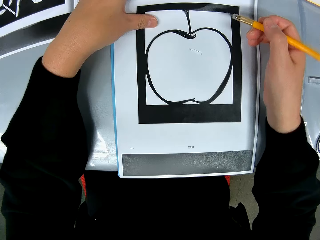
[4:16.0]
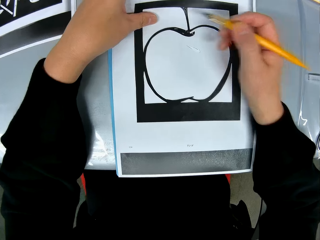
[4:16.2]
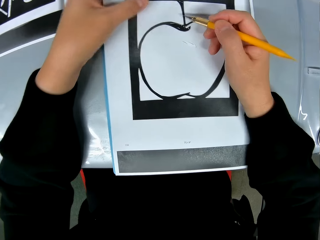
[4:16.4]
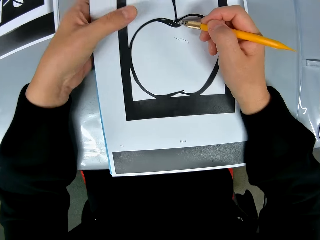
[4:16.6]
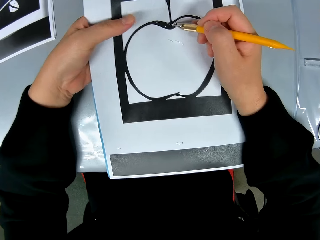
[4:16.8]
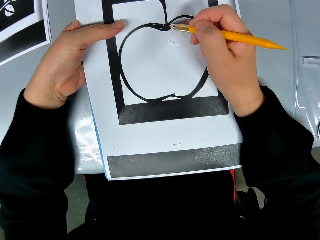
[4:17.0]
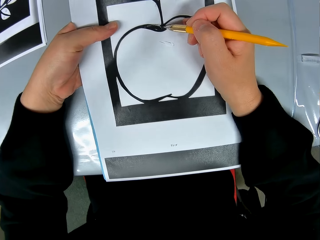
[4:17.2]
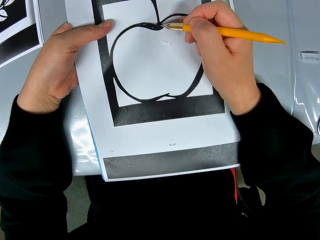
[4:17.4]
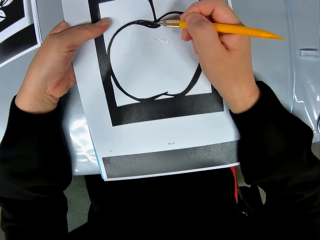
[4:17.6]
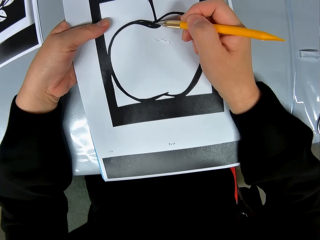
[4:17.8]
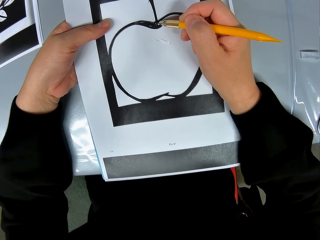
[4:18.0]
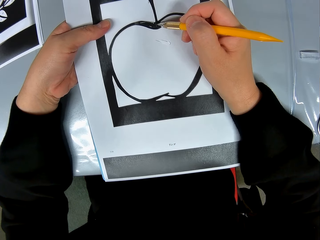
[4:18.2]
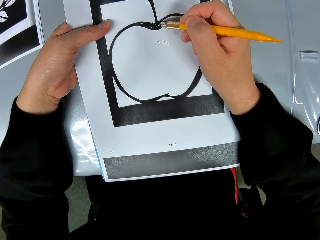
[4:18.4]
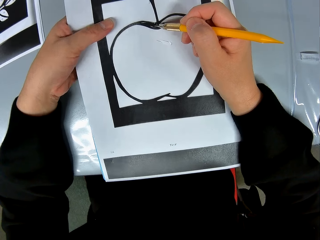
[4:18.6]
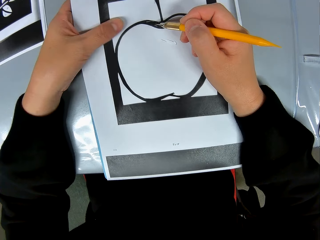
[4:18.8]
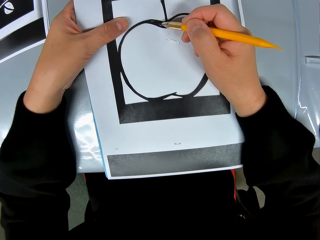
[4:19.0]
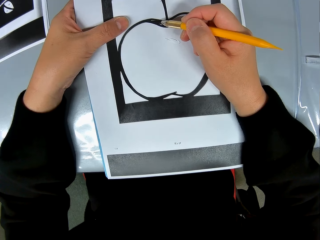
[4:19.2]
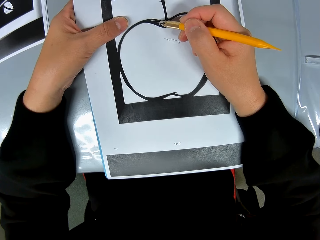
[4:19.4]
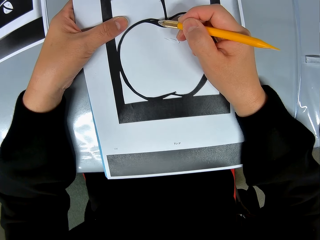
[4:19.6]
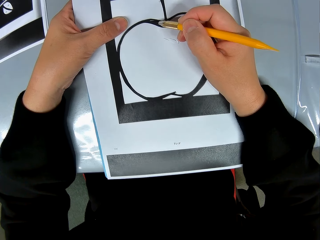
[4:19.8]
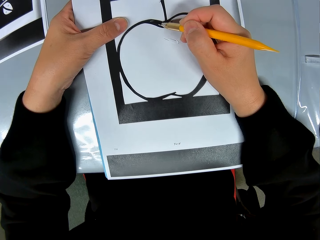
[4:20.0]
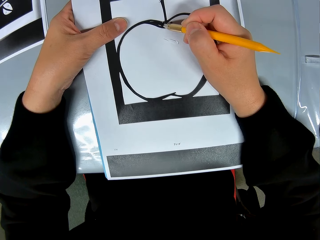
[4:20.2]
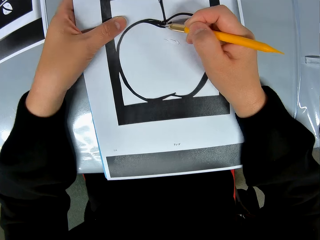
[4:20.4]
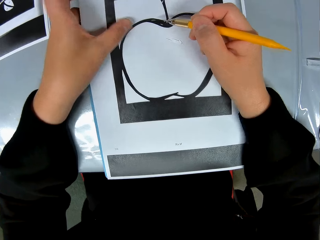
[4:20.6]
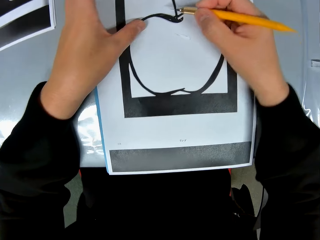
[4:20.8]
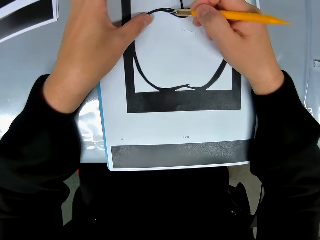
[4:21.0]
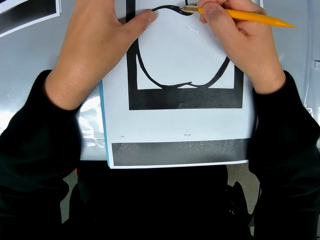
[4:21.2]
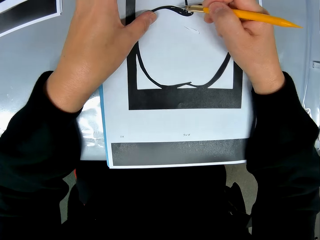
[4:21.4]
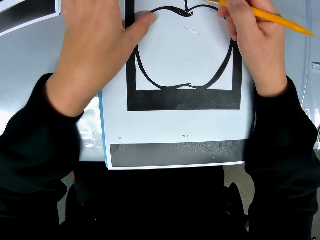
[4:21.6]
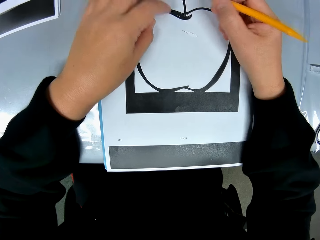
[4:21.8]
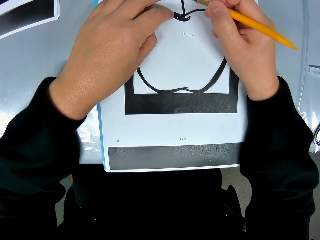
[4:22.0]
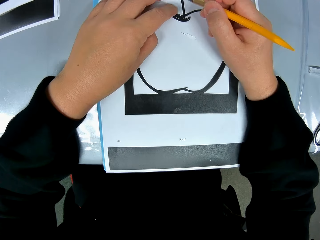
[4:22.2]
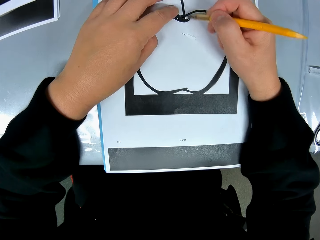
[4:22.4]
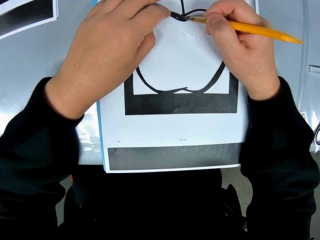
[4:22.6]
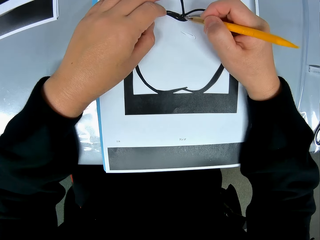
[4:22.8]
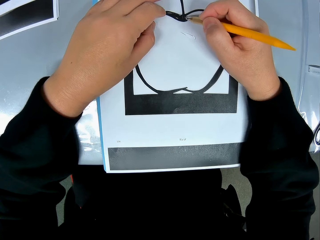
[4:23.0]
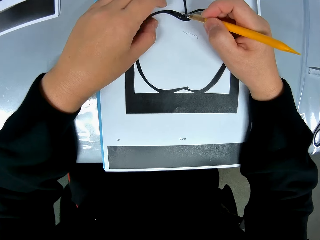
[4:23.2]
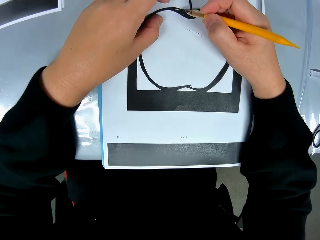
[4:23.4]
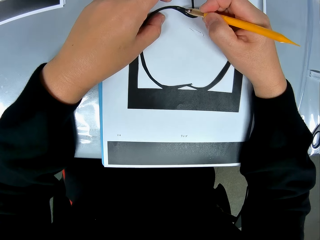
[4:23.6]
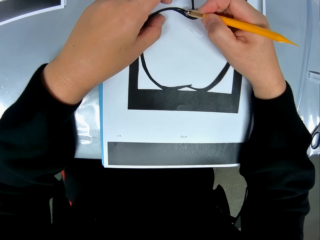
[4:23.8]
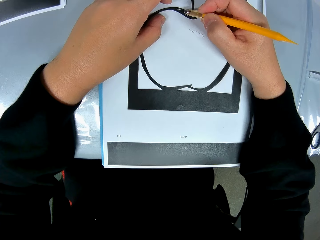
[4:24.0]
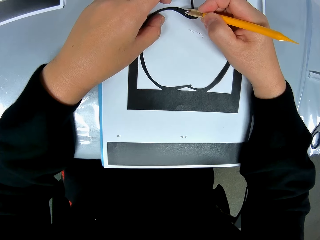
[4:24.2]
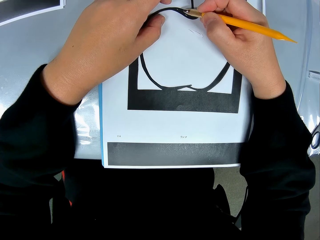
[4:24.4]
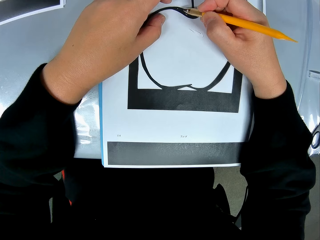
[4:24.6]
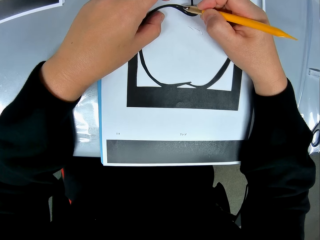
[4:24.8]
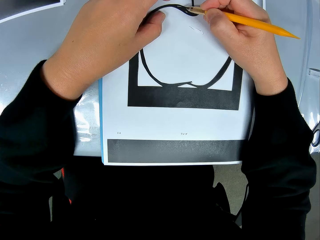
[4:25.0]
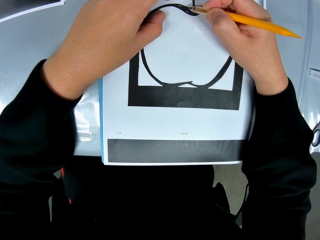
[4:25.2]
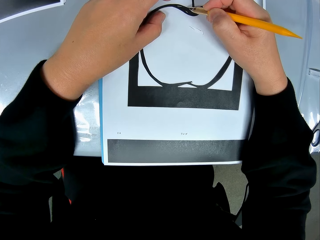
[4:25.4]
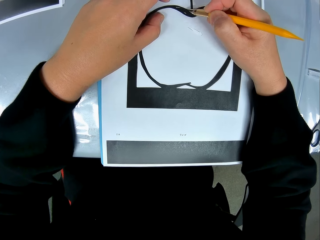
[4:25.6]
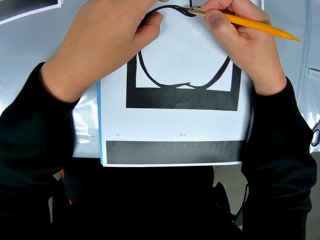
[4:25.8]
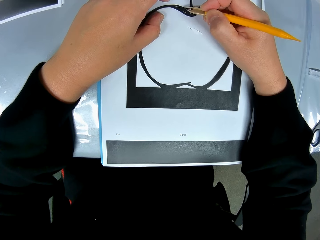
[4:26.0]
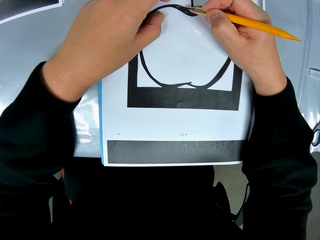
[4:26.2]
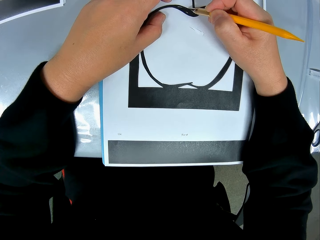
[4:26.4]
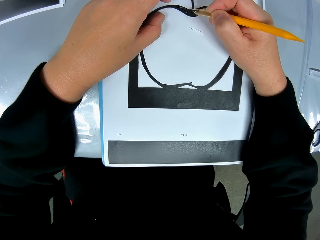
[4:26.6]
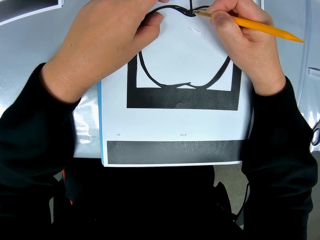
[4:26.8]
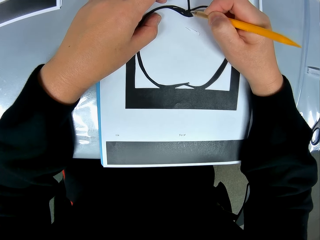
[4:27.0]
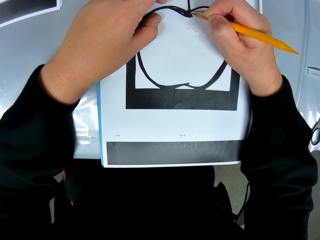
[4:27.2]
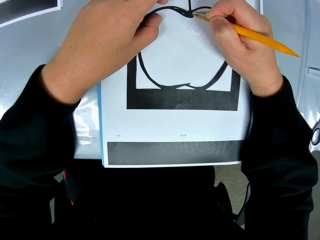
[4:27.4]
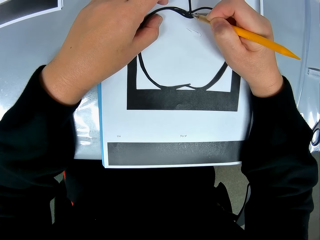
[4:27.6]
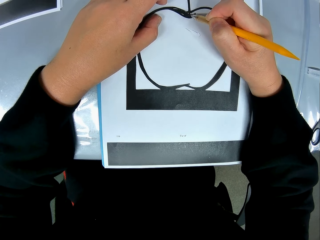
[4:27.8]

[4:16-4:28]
The camera wearer holds a drawing paper with a hand. They cut the drawing paper with a craft knife. They move a hand on the drawing paper. They cut the drawing paper with the craft knife.

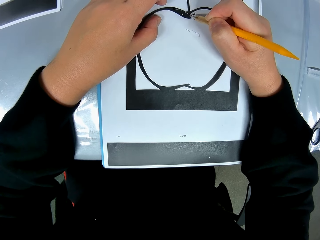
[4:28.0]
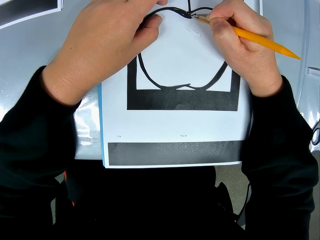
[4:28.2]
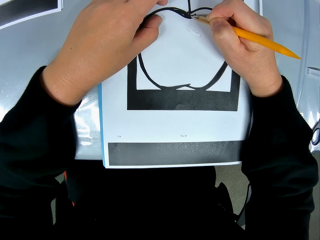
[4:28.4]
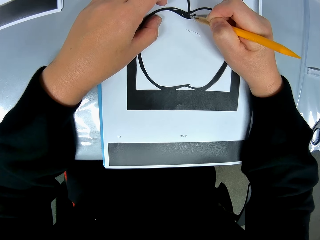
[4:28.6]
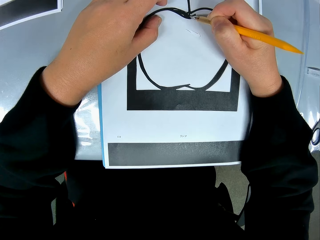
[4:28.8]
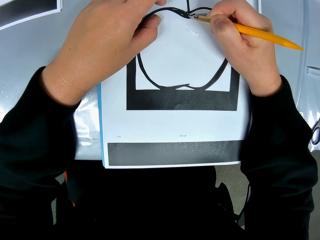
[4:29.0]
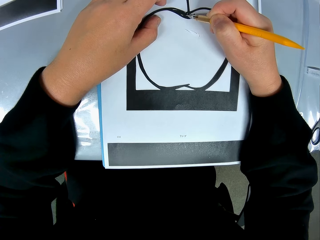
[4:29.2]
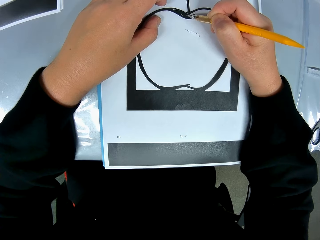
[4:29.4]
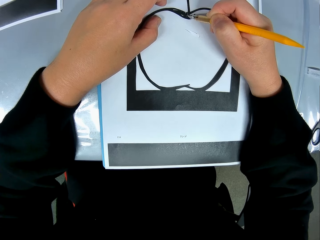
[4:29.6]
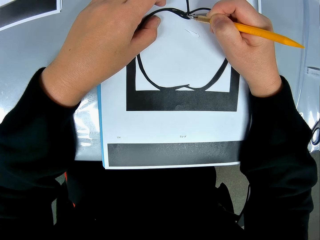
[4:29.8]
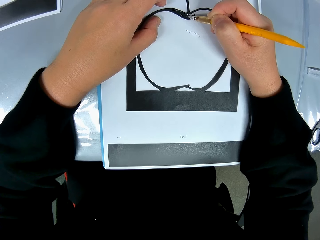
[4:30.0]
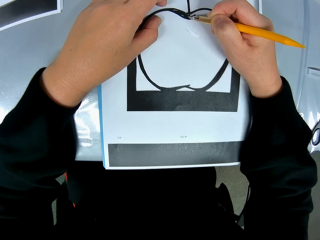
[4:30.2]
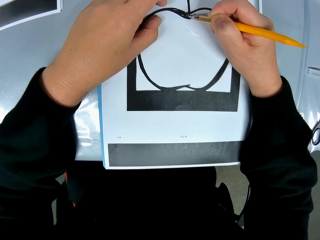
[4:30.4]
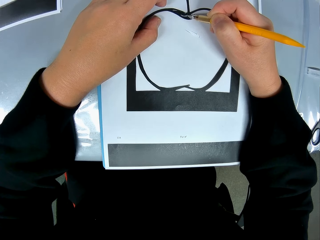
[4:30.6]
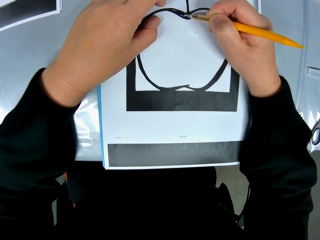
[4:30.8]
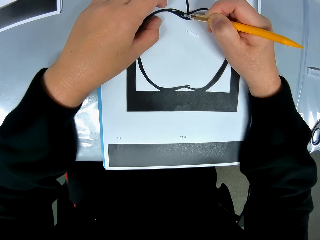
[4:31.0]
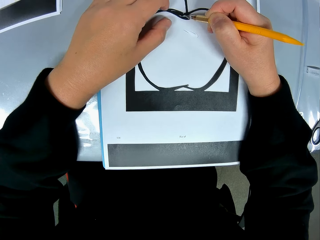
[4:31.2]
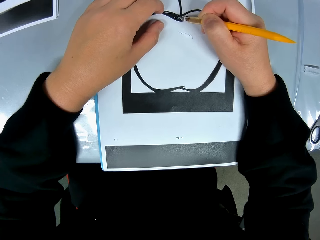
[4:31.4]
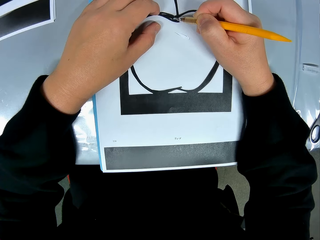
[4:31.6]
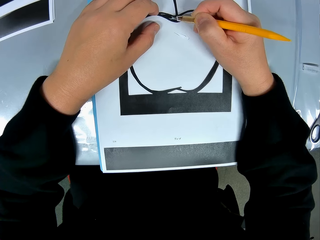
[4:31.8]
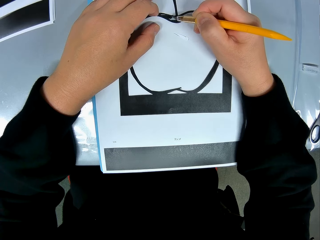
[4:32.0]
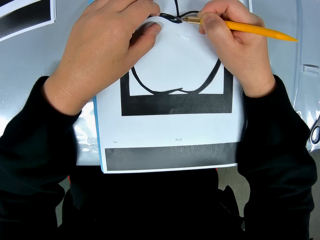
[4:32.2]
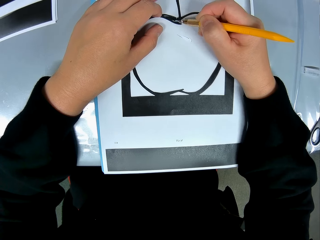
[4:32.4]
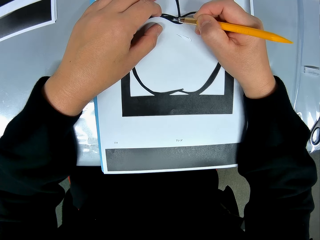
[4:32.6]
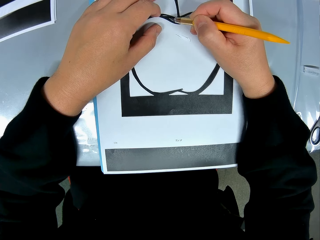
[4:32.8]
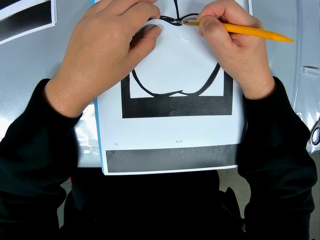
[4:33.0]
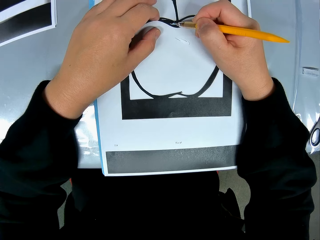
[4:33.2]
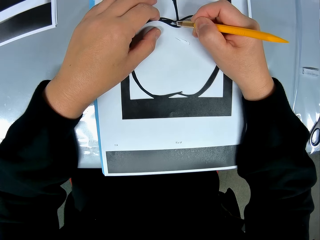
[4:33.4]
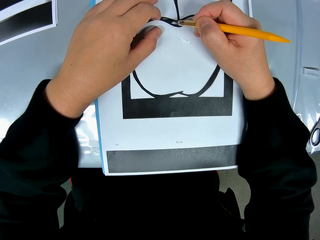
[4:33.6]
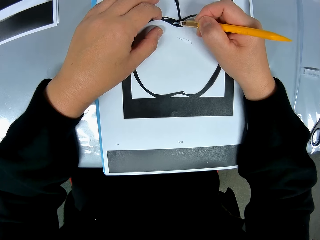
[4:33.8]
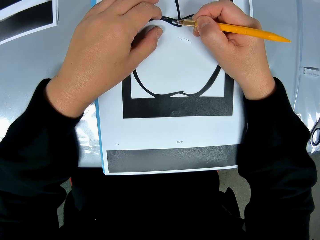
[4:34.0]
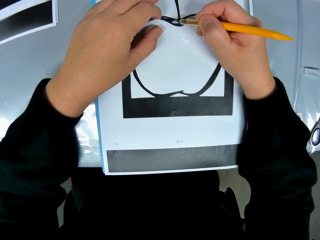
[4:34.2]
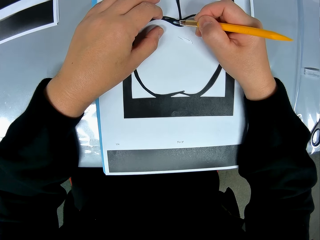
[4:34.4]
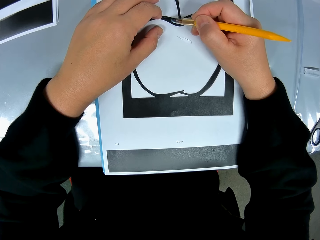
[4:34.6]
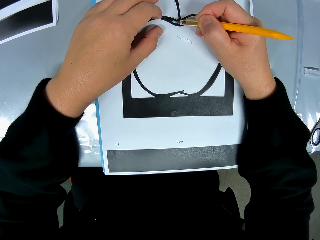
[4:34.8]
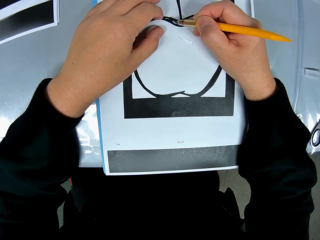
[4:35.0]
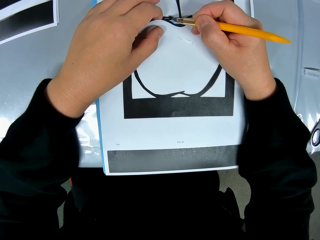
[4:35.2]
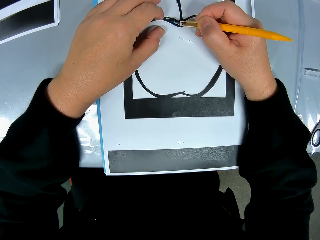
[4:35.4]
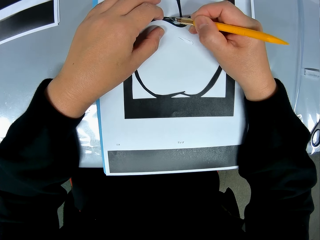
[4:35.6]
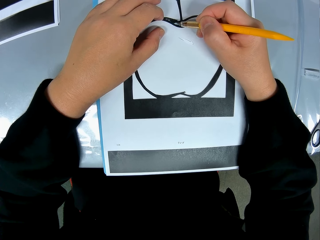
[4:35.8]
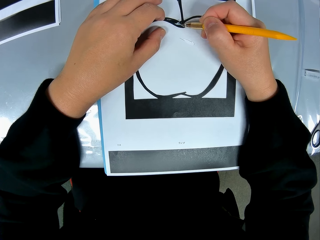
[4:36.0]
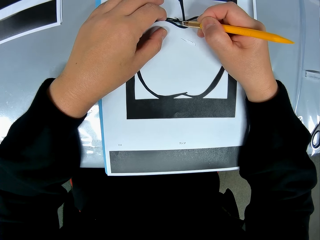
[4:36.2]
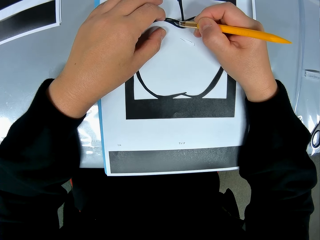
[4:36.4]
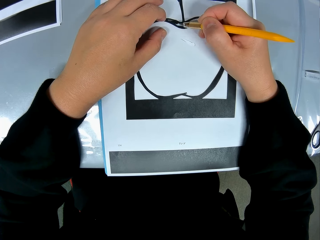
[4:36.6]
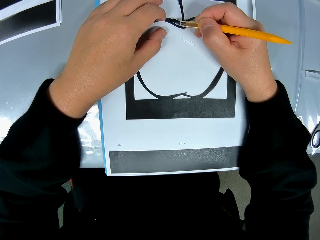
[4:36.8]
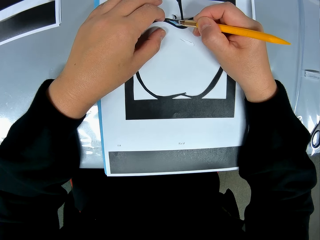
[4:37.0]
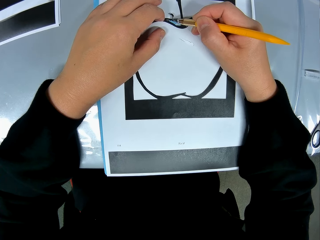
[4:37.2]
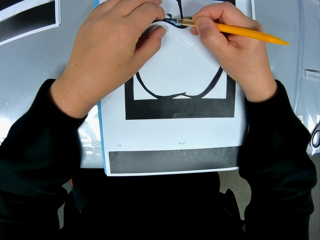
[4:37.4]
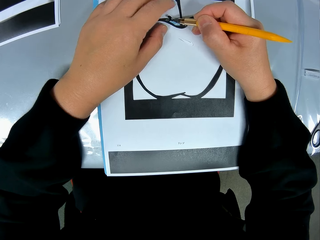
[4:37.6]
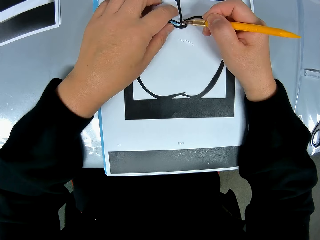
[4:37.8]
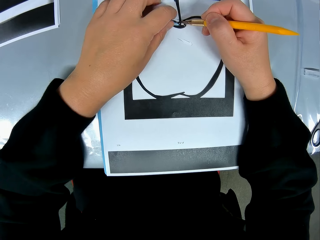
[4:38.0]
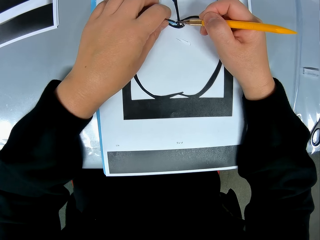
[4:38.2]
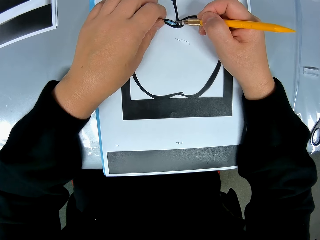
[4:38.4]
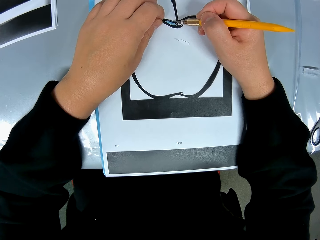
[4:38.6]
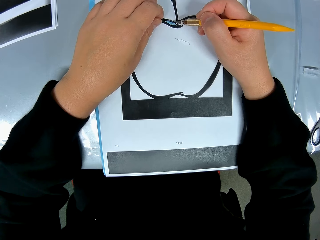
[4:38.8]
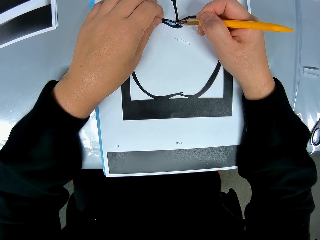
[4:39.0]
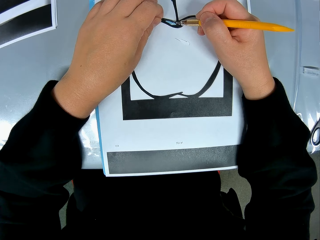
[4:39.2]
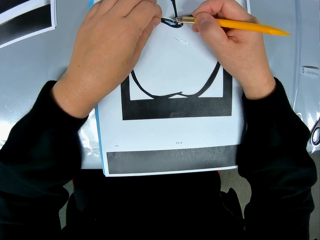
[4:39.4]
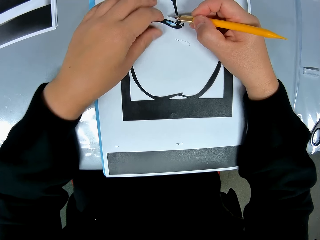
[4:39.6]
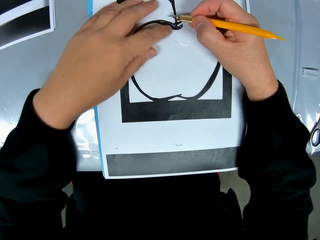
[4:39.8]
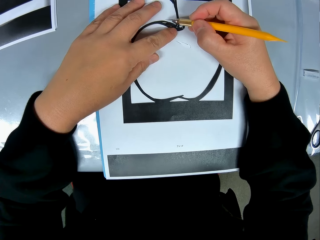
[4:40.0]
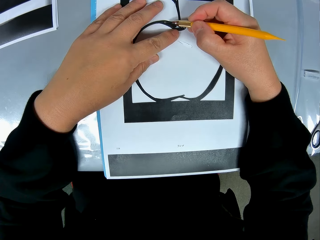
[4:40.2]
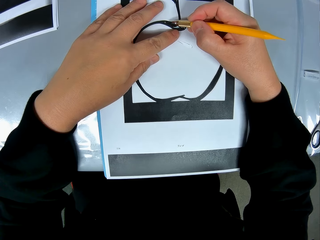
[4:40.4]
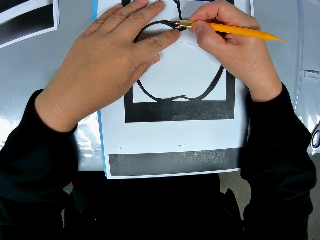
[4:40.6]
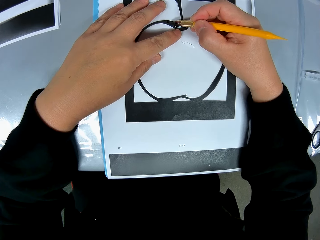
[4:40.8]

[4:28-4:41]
The camera wearer picks up a piece of paper from a drawing paper.
